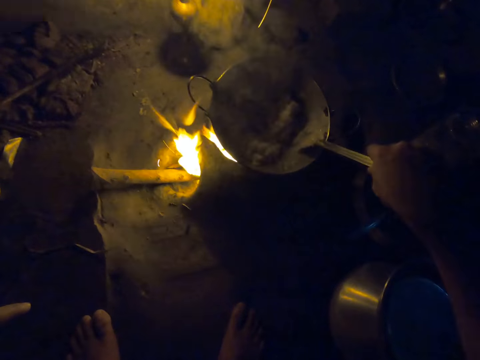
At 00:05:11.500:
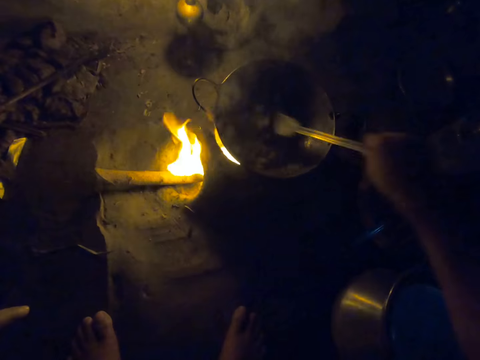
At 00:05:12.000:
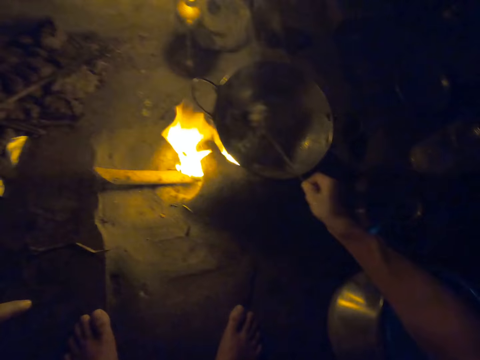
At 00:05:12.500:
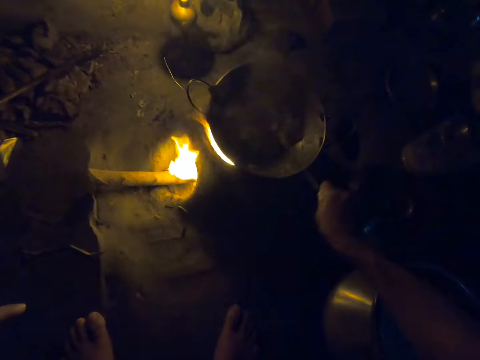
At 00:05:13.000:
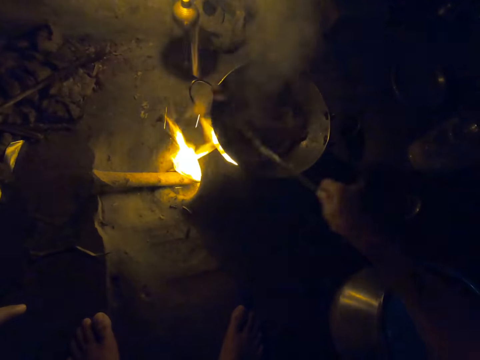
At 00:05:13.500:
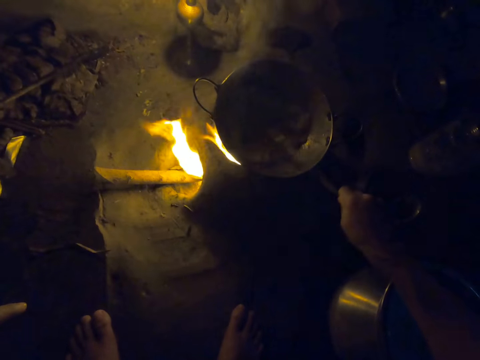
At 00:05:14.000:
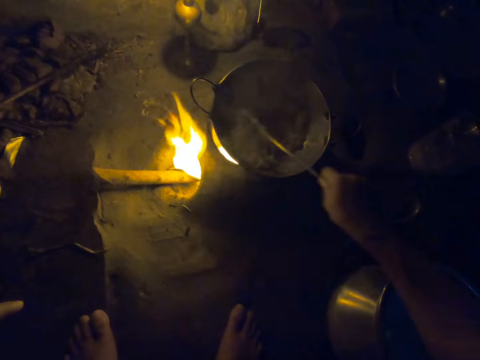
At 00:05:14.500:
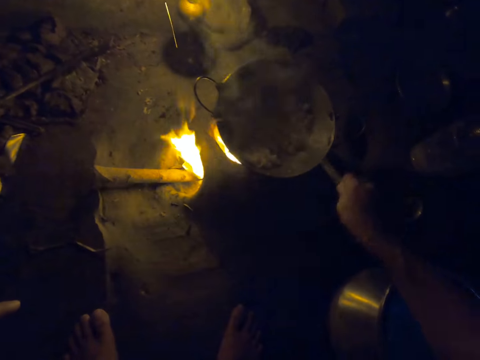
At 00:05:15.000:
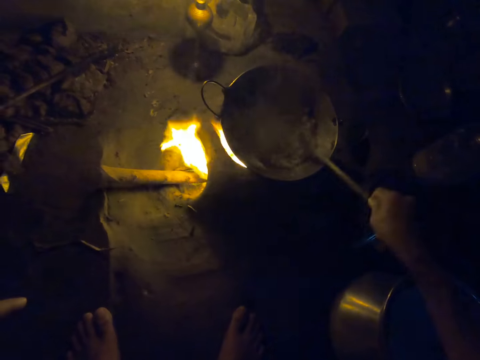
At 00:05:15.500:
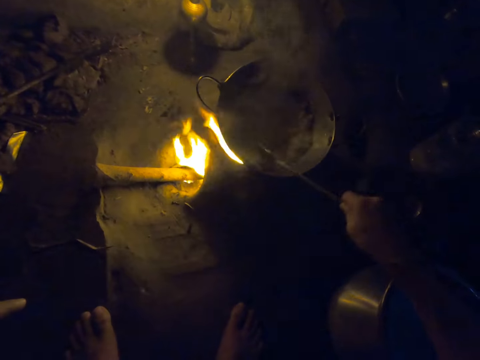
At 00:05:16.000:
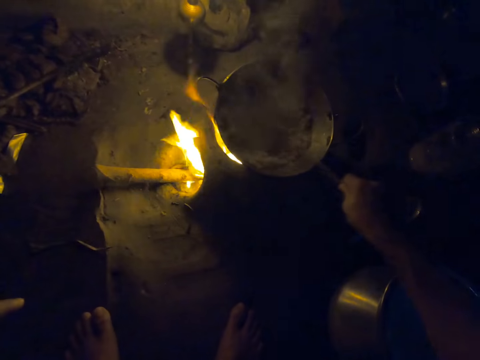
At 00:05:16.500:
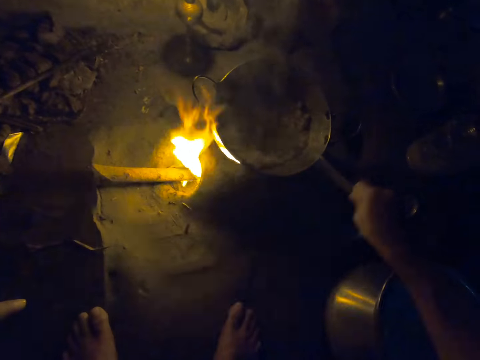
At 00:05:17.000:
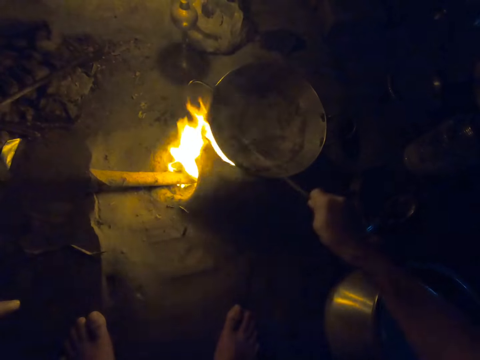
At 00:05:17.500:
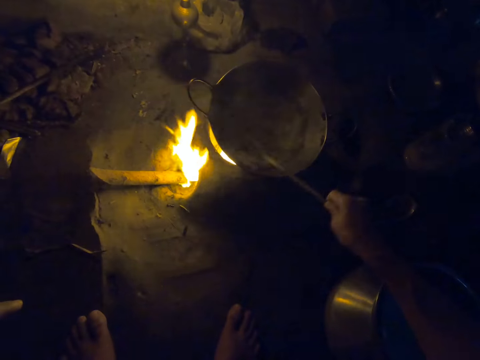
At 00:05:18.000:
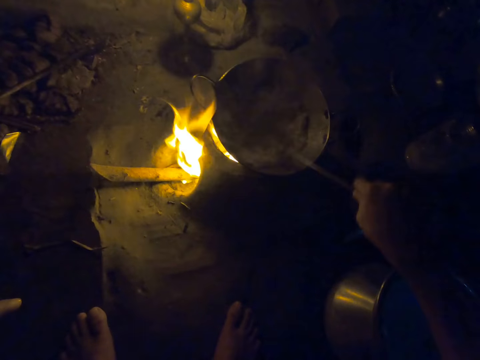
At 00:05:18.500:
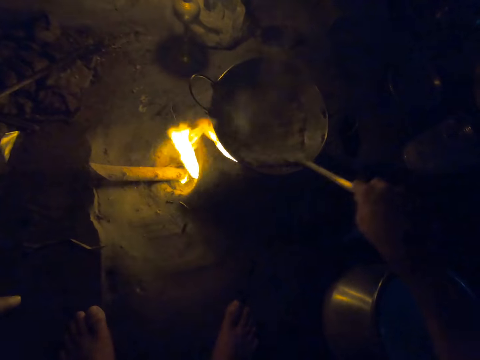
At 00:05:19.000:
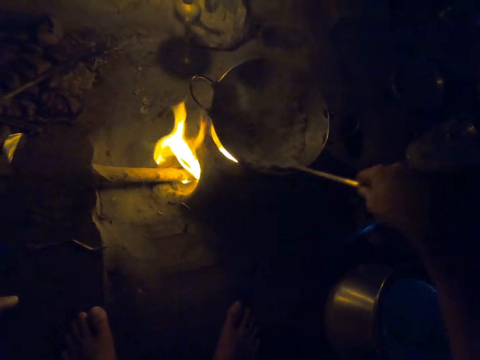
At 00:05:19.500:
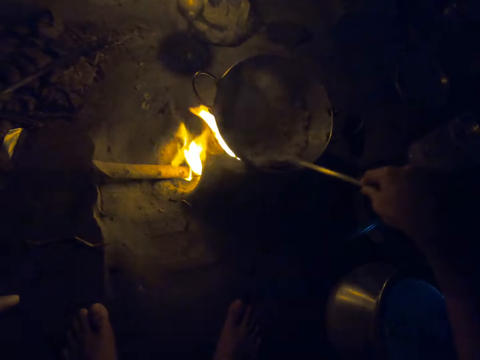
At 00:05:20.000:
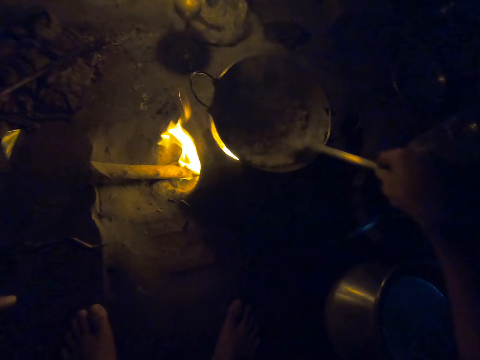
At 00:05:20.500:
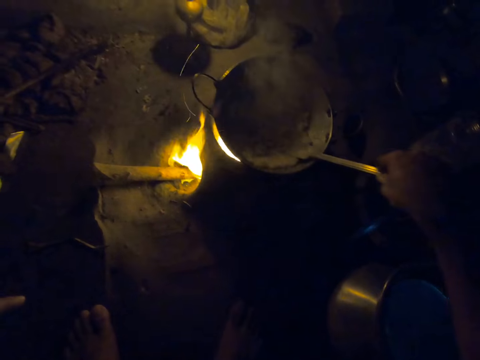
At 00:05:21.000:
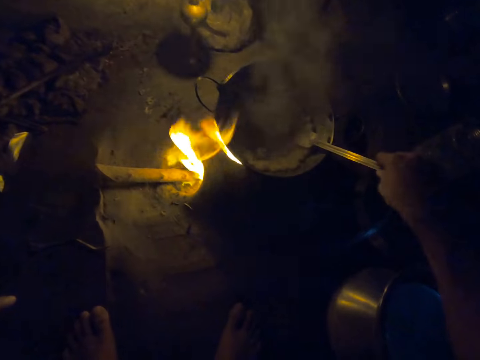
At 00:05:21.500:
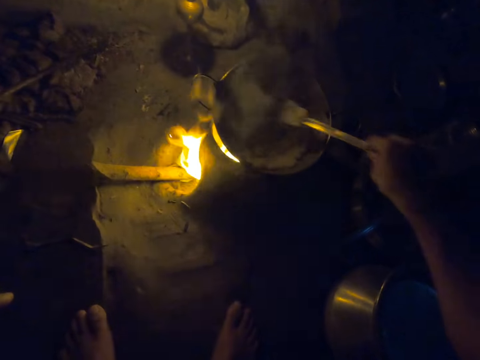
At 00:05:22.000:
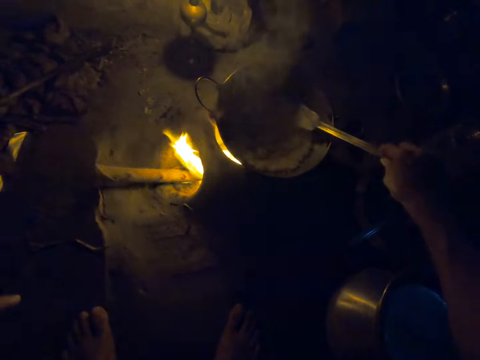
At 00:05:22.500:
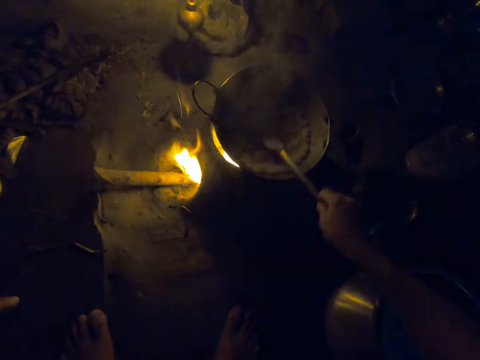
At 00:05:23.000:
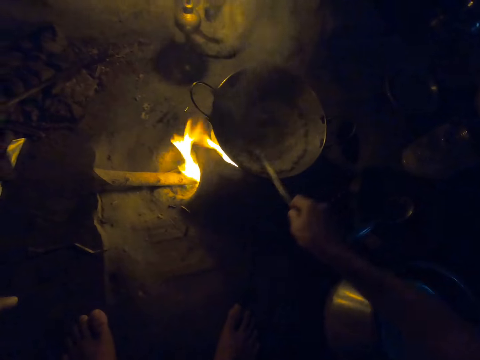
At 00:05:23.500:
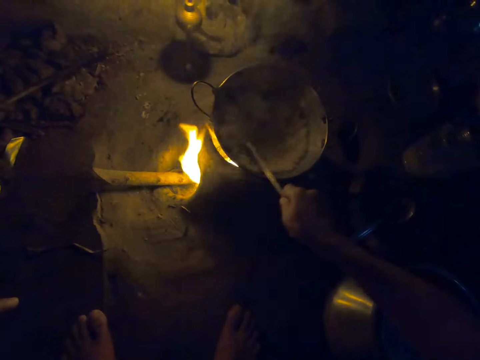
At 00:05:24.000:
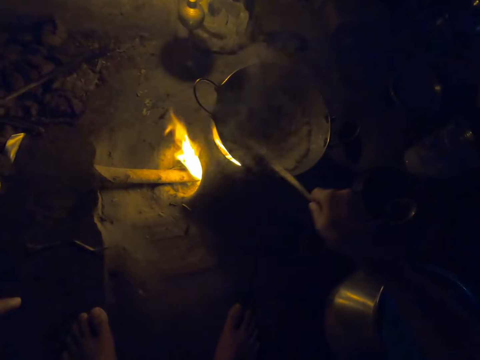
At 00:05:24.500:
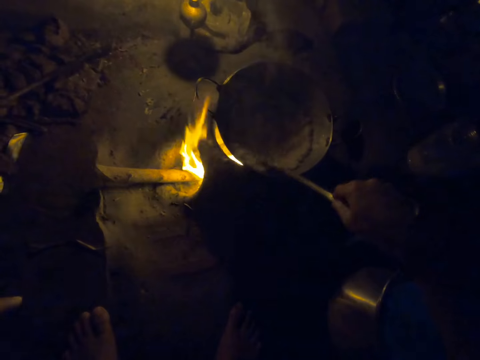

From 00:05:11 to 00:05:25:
The camera wearer flattens the paste with a spatula.

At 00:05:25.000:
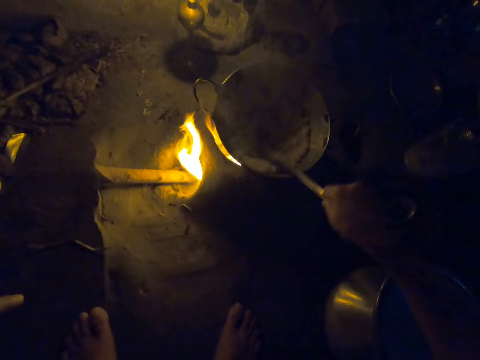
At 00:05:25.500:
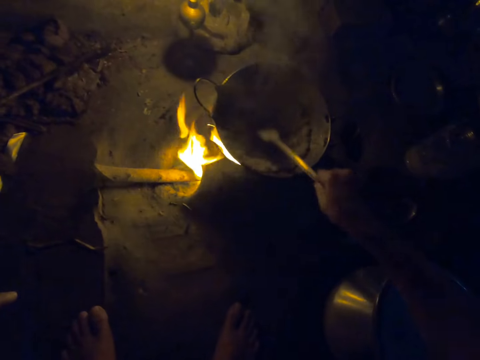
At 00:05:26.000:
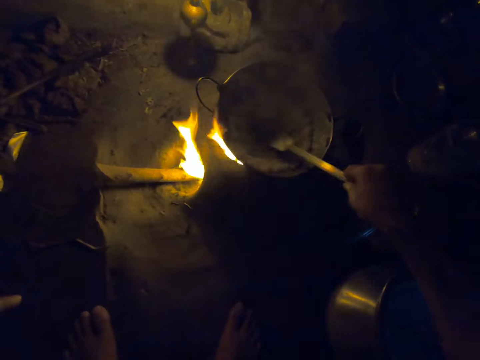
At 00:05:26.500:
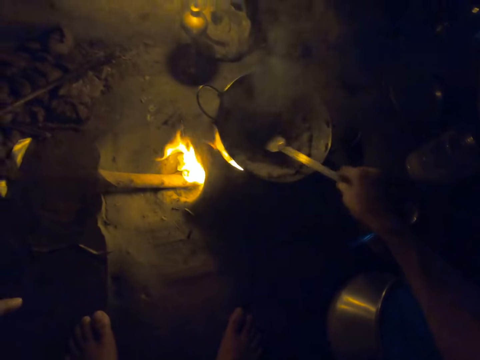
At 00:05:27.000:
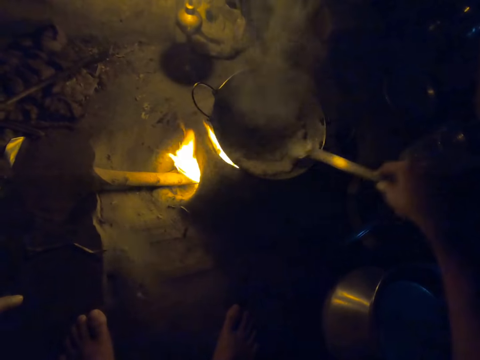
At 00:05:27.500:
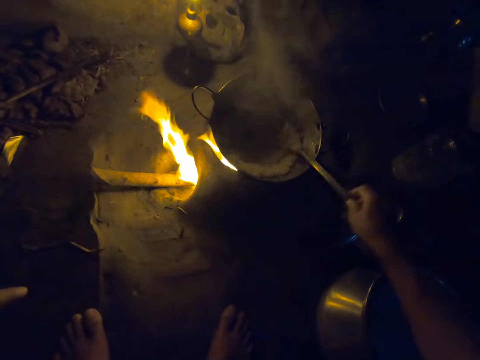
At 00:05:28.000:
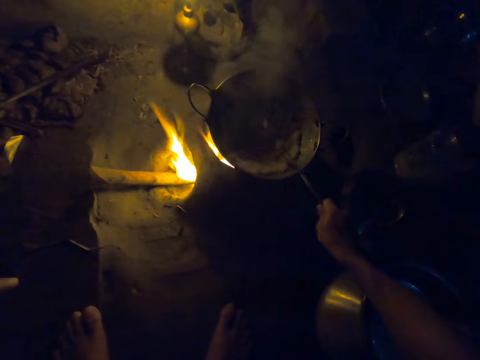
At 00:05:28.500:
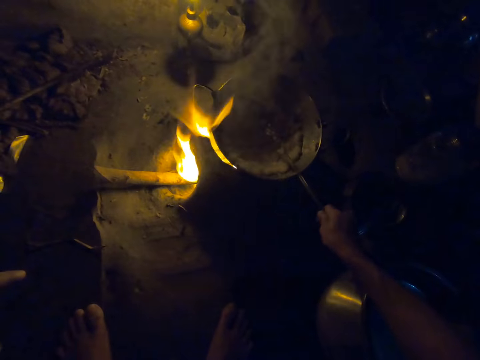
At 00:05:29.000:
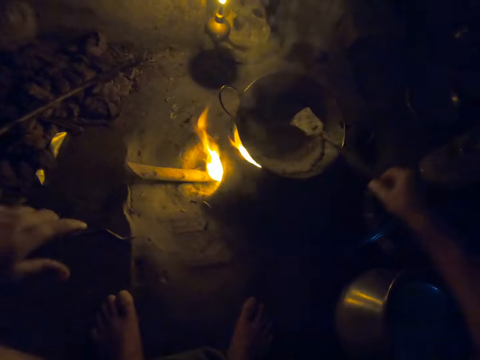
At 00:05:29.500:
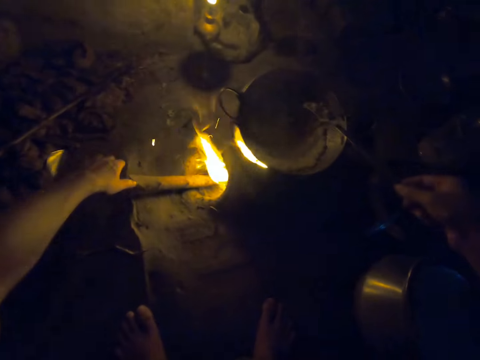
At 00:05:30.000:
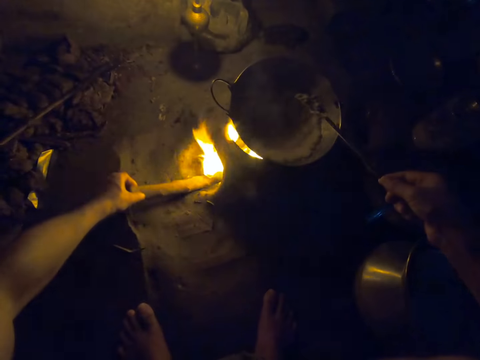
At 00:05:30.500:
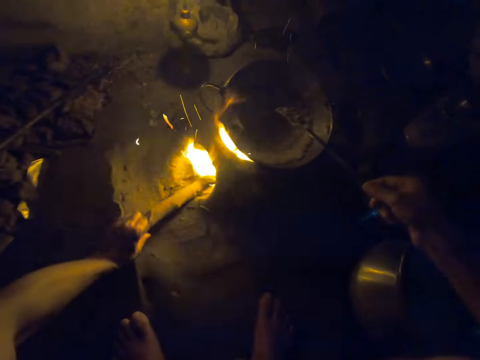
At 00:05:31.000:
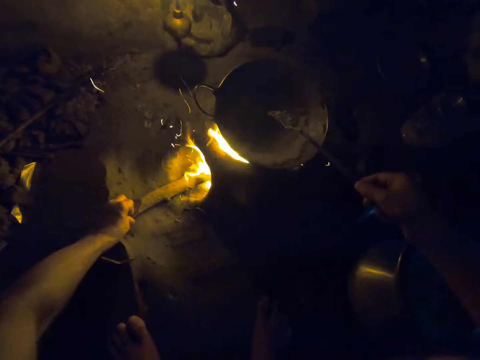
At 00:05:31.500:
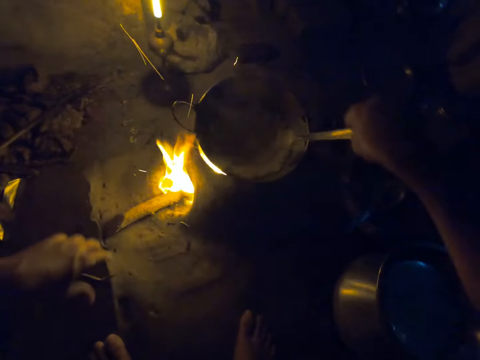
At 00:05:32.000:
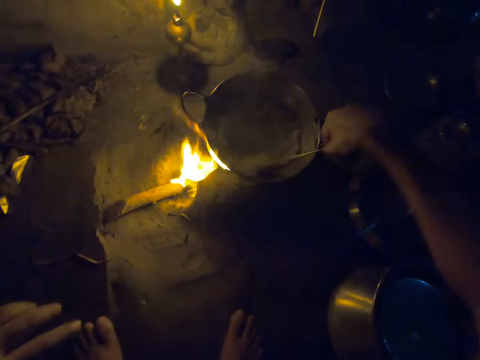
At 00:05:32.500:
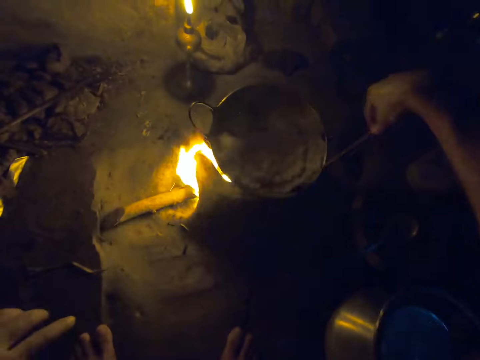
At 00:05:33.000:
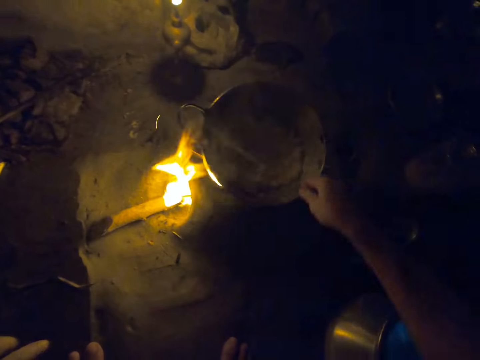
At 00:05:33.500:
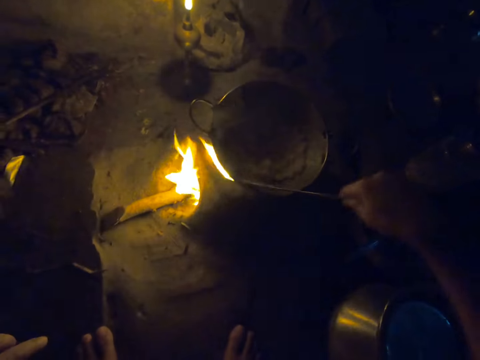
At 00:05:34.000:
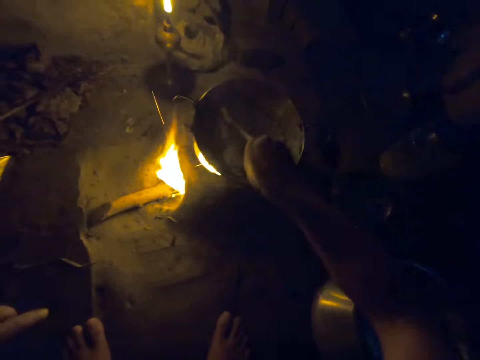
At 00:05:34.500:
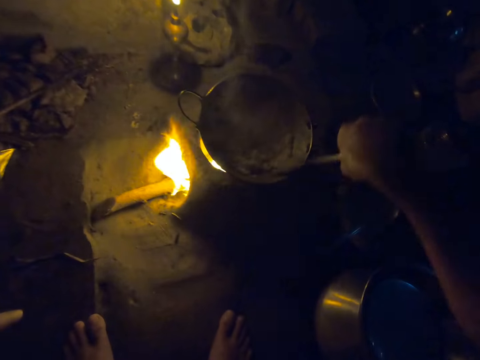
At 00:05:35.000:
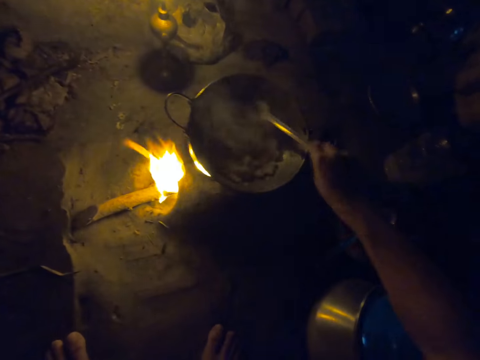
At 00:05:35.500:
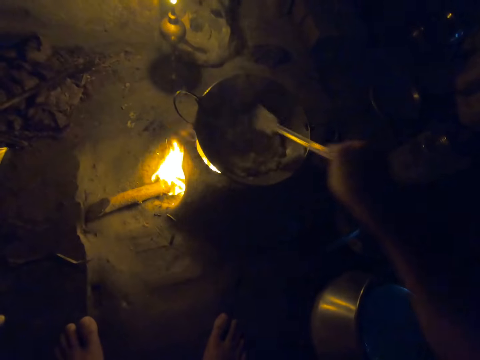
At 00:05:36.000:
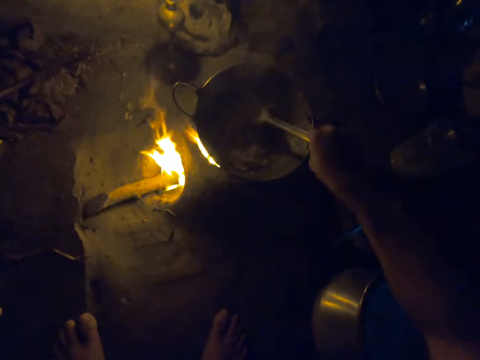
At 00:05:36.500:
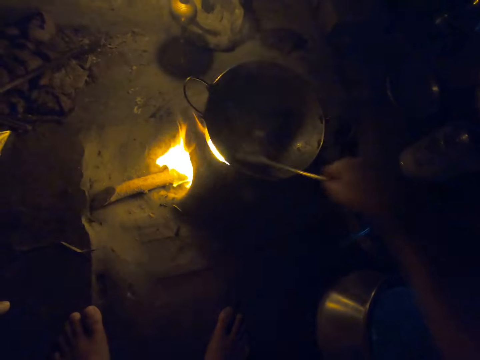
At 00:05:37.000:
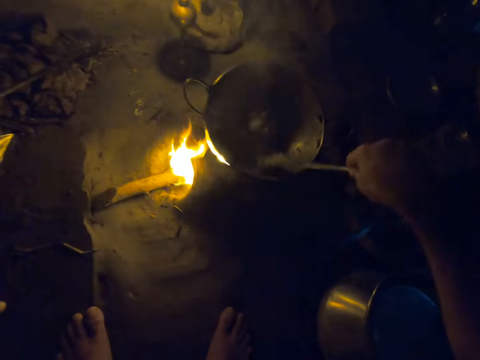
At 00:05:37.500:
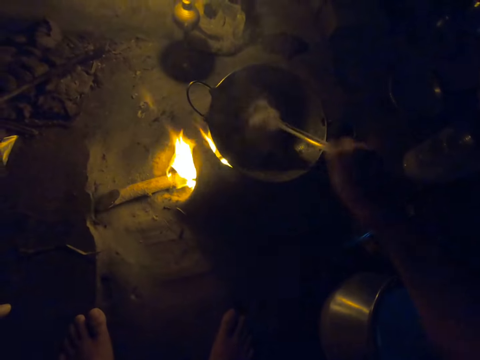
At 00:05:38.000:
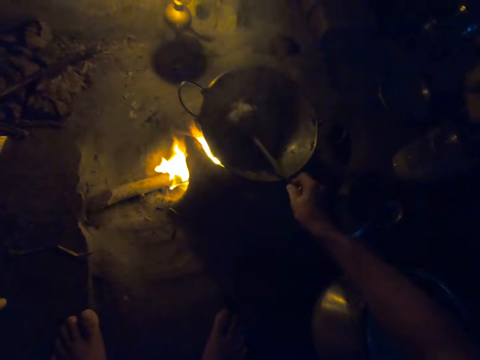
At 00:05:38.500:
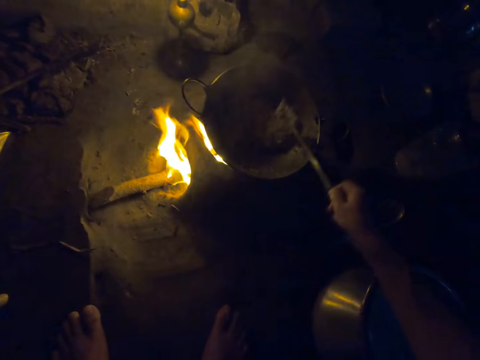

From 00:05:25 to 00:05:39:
The camera wearer hits the spatula on the cooking pan. They move firewood in the firewood stove. They hold the firewood. They turn the paste with the spatula.
